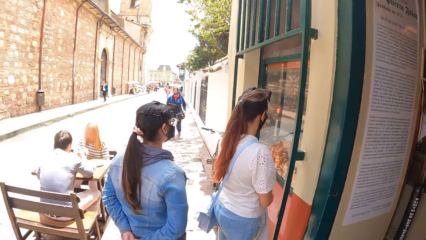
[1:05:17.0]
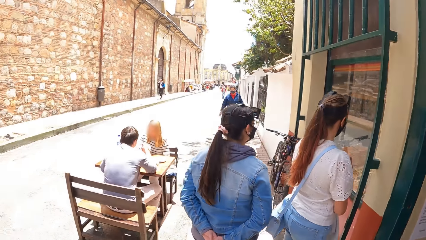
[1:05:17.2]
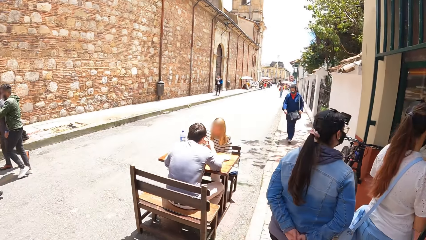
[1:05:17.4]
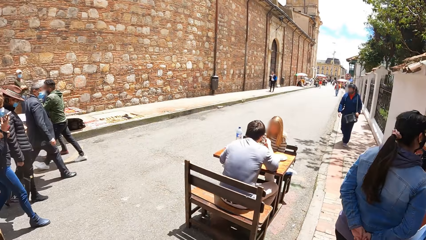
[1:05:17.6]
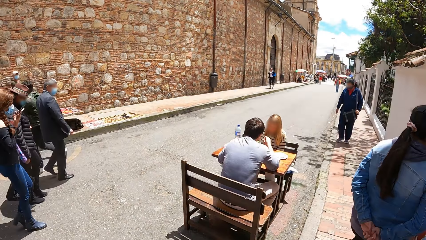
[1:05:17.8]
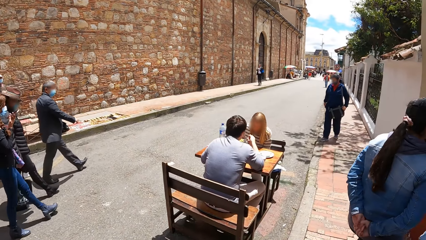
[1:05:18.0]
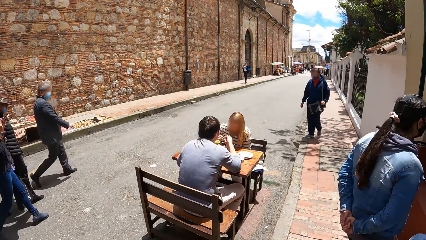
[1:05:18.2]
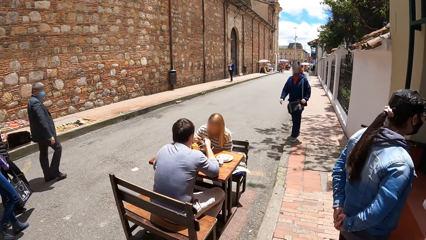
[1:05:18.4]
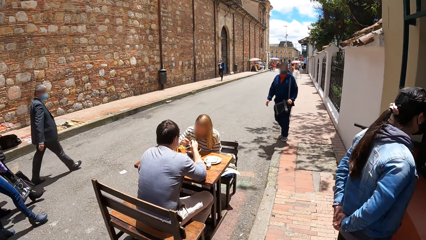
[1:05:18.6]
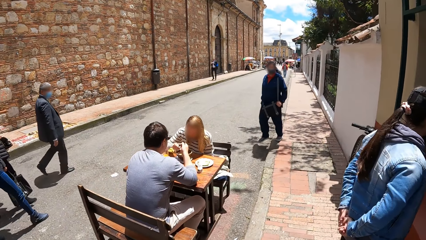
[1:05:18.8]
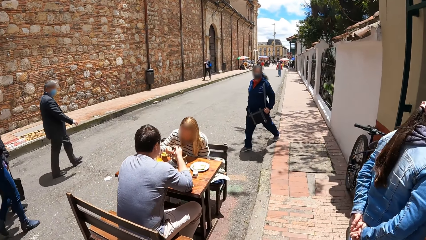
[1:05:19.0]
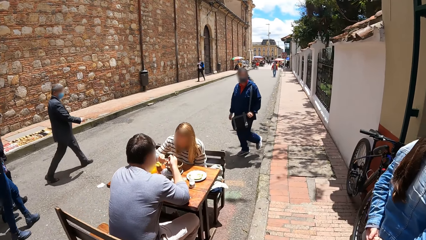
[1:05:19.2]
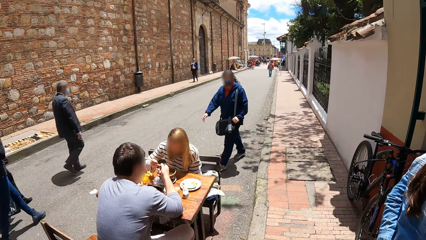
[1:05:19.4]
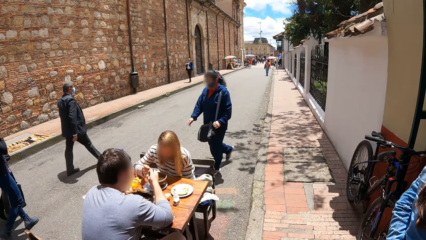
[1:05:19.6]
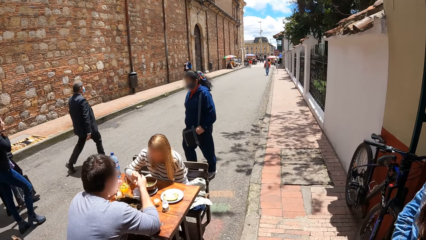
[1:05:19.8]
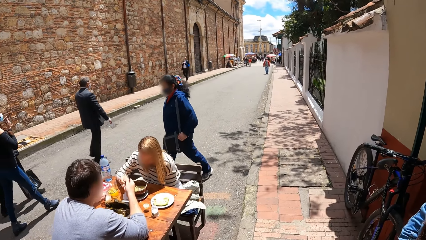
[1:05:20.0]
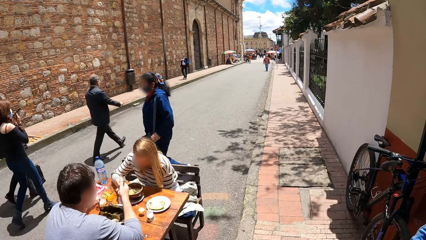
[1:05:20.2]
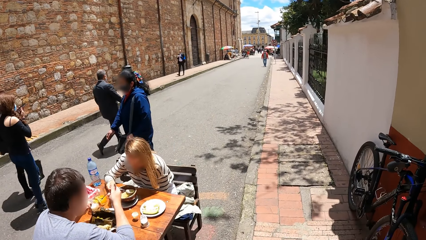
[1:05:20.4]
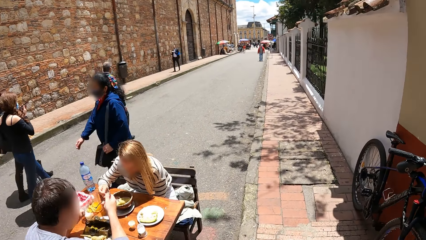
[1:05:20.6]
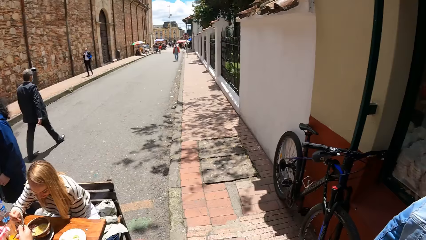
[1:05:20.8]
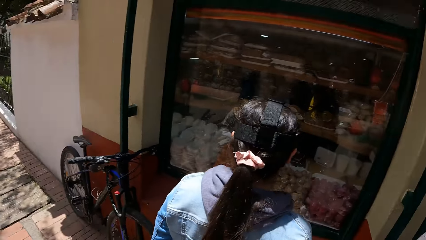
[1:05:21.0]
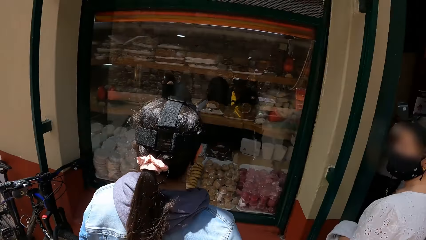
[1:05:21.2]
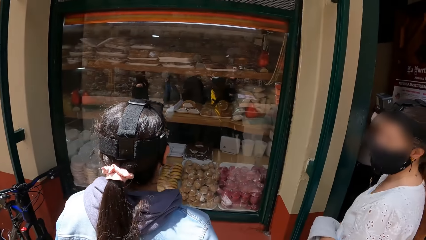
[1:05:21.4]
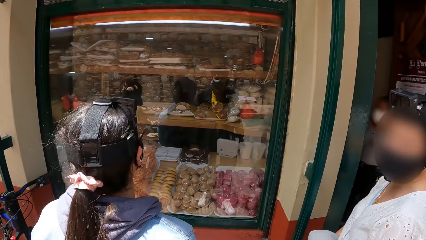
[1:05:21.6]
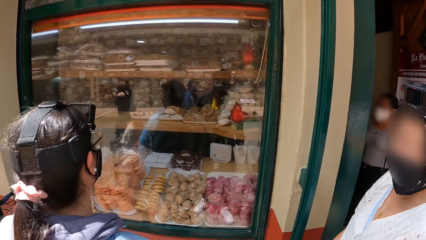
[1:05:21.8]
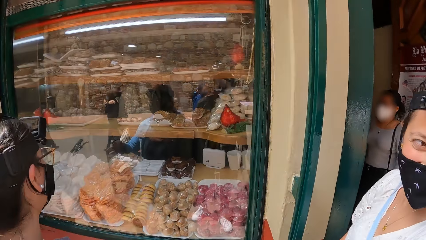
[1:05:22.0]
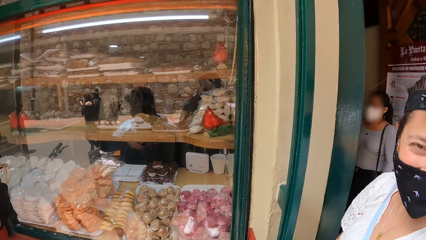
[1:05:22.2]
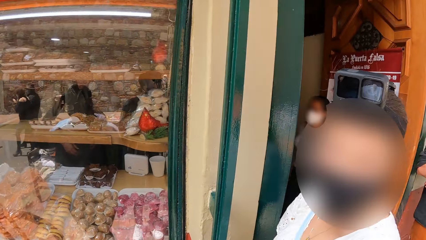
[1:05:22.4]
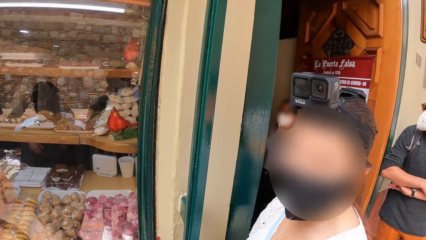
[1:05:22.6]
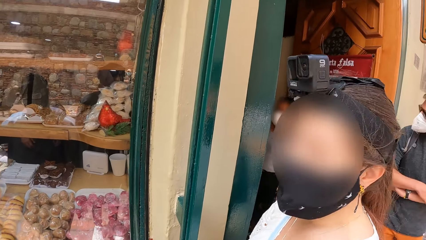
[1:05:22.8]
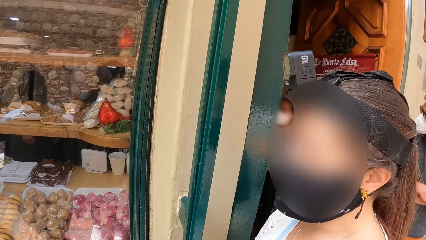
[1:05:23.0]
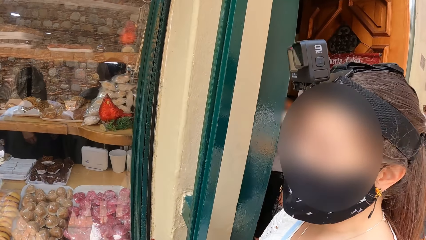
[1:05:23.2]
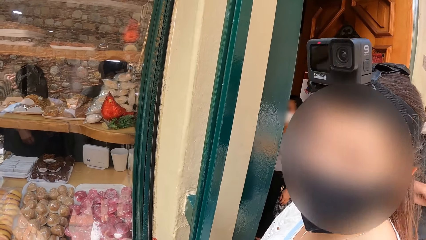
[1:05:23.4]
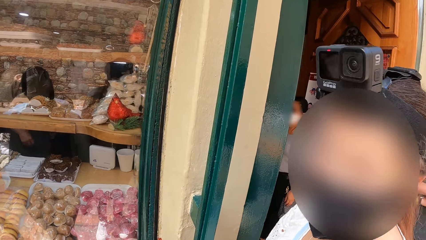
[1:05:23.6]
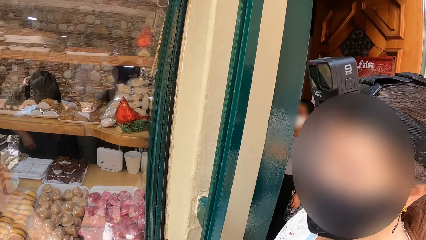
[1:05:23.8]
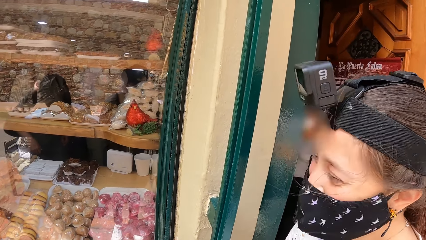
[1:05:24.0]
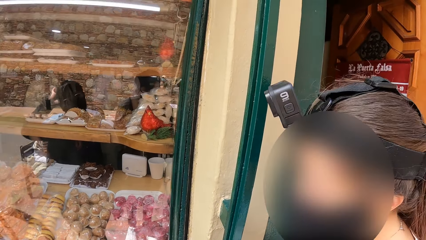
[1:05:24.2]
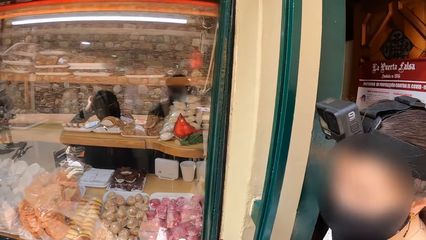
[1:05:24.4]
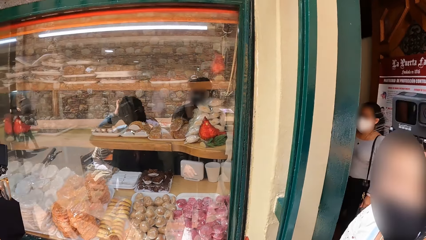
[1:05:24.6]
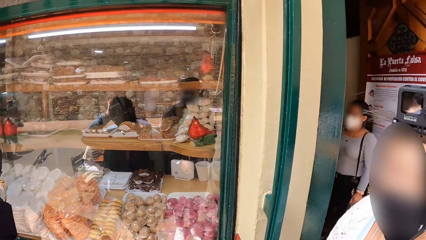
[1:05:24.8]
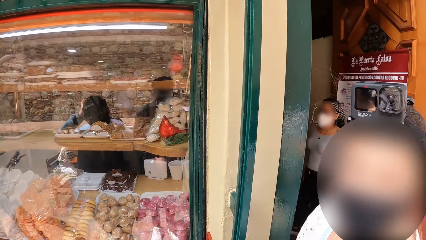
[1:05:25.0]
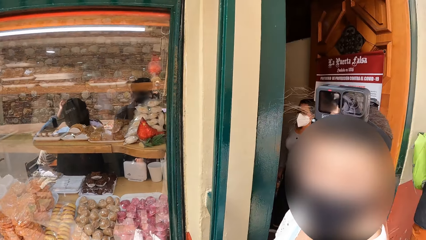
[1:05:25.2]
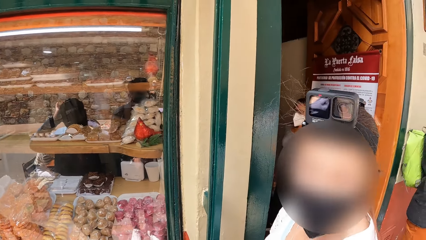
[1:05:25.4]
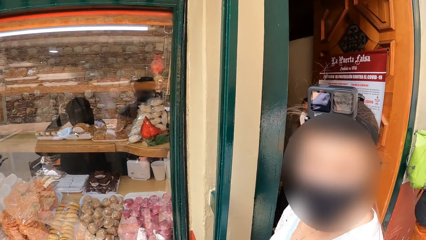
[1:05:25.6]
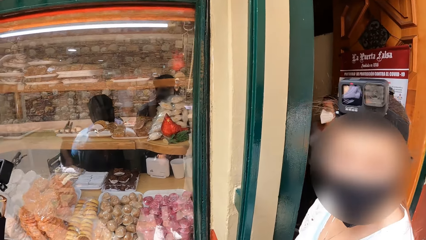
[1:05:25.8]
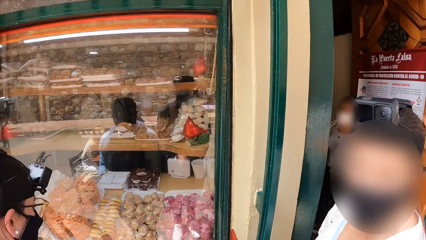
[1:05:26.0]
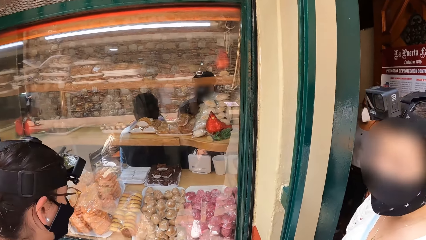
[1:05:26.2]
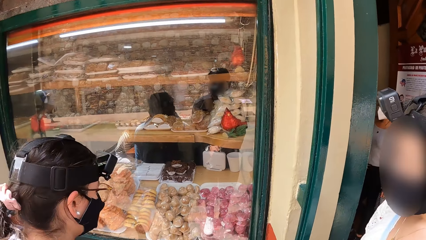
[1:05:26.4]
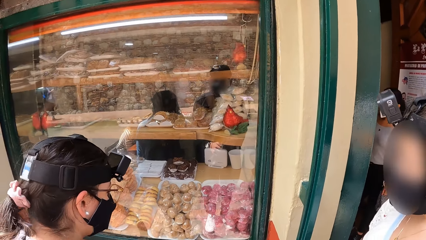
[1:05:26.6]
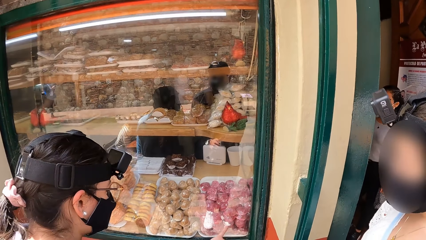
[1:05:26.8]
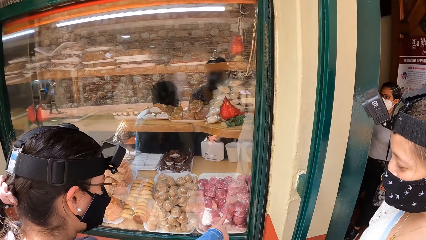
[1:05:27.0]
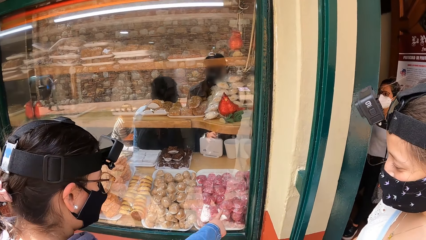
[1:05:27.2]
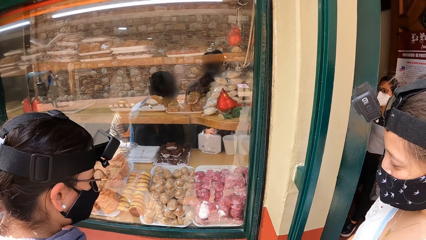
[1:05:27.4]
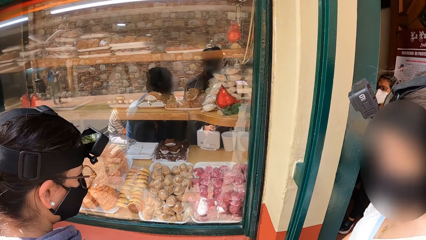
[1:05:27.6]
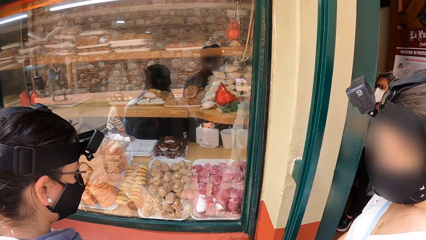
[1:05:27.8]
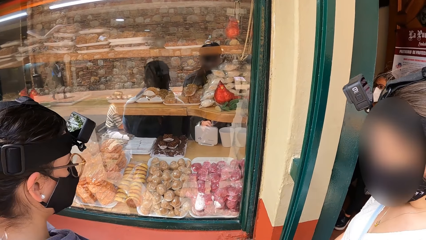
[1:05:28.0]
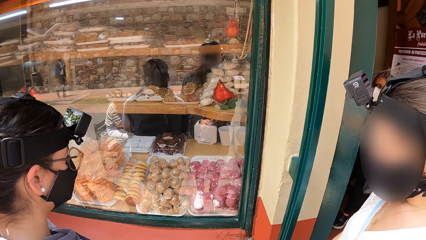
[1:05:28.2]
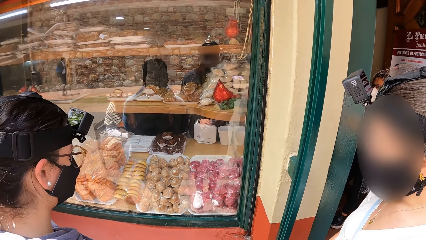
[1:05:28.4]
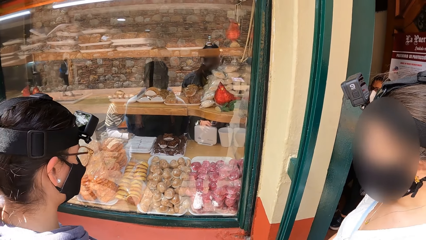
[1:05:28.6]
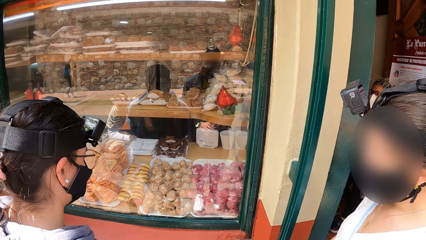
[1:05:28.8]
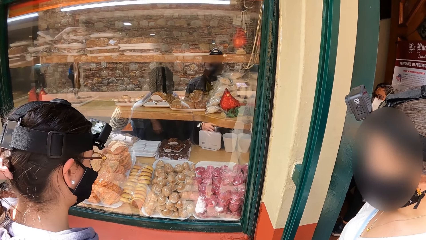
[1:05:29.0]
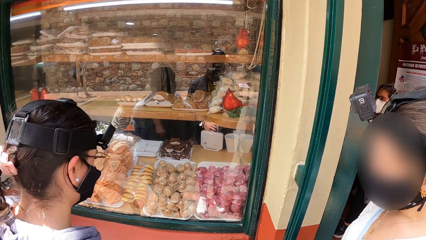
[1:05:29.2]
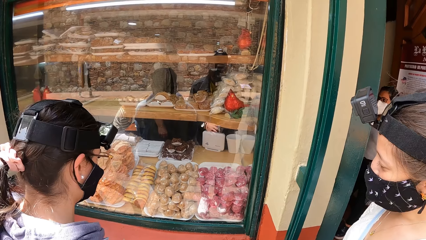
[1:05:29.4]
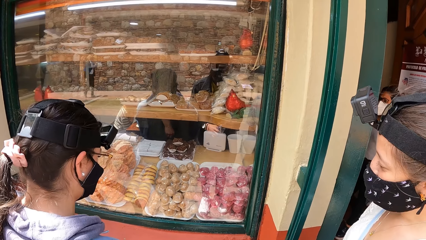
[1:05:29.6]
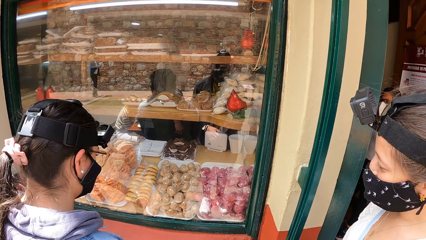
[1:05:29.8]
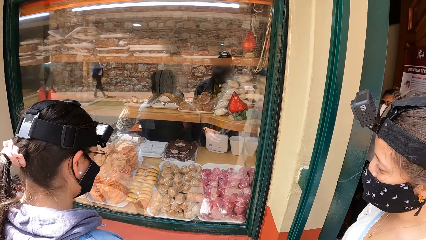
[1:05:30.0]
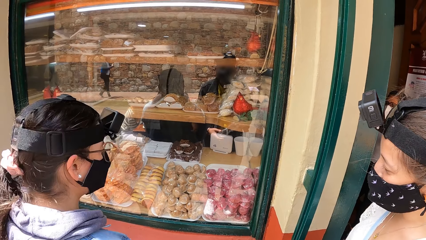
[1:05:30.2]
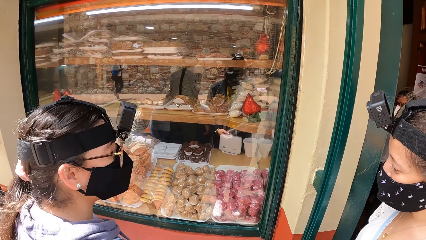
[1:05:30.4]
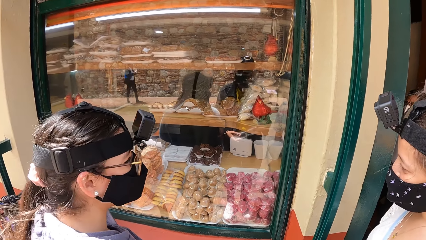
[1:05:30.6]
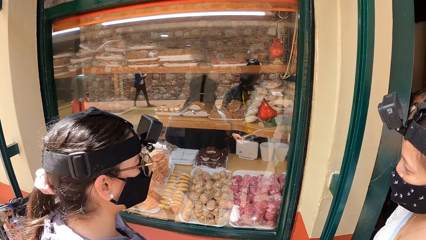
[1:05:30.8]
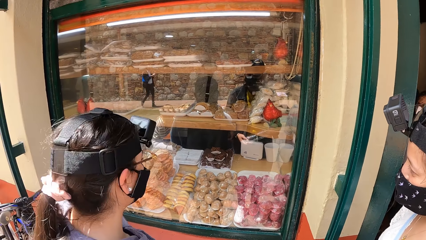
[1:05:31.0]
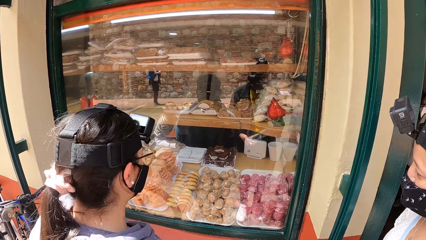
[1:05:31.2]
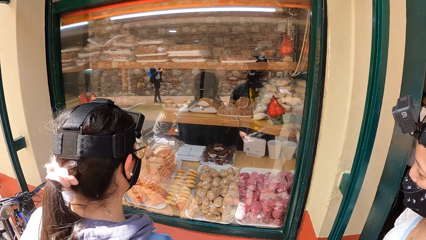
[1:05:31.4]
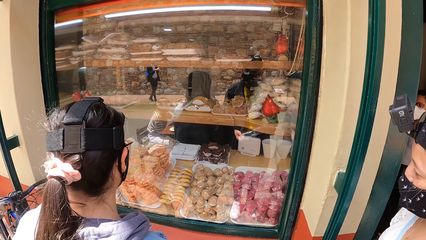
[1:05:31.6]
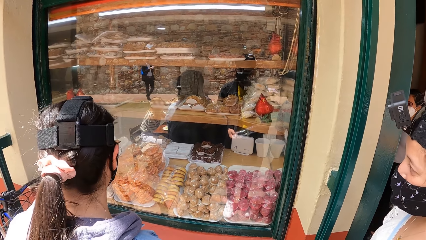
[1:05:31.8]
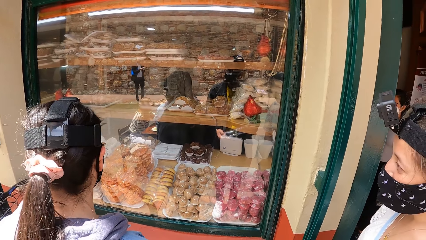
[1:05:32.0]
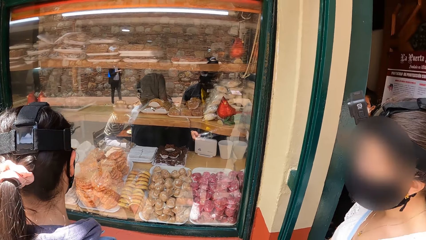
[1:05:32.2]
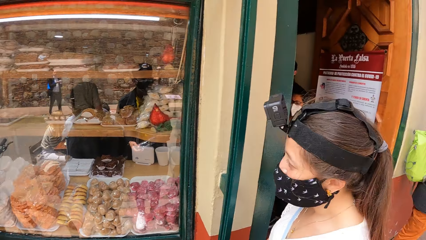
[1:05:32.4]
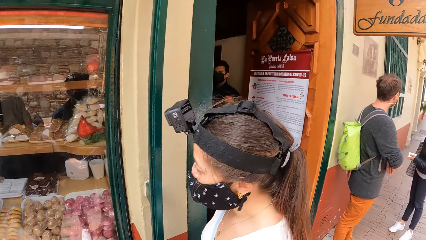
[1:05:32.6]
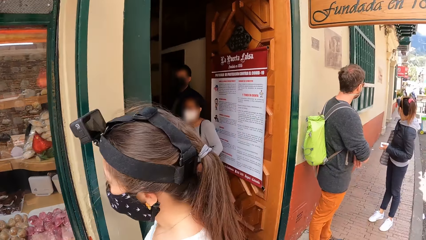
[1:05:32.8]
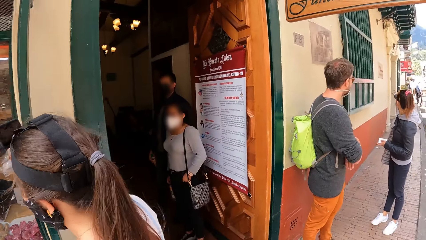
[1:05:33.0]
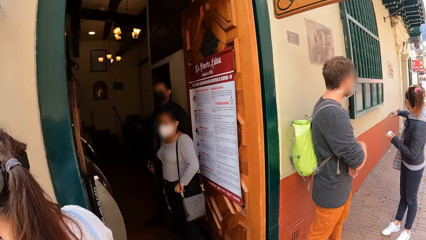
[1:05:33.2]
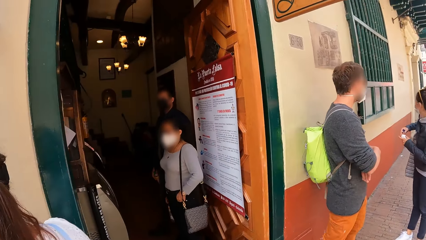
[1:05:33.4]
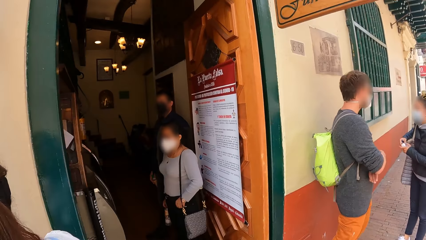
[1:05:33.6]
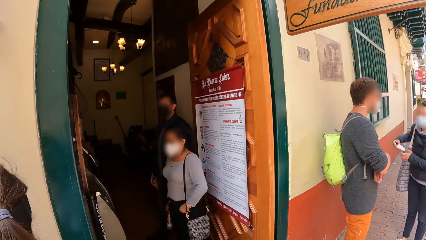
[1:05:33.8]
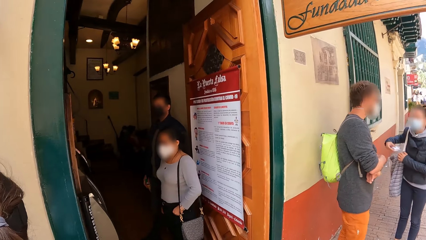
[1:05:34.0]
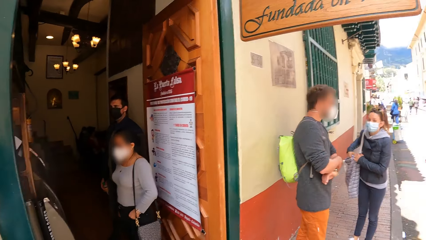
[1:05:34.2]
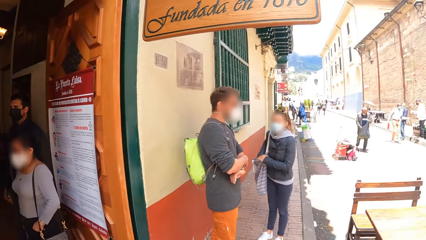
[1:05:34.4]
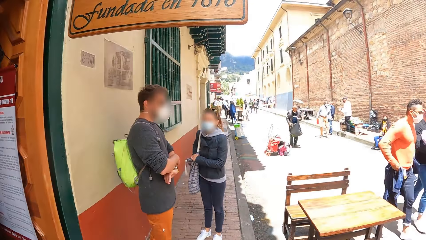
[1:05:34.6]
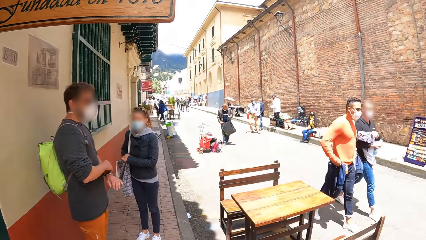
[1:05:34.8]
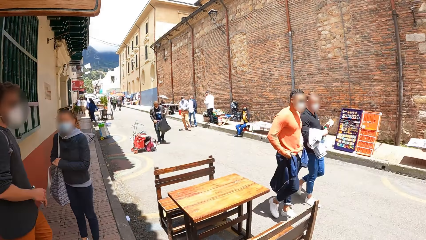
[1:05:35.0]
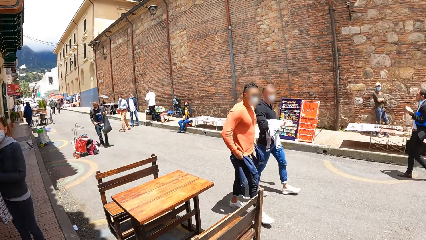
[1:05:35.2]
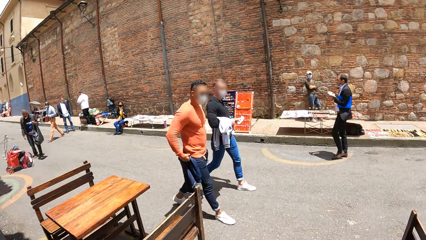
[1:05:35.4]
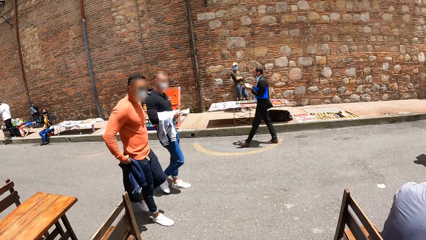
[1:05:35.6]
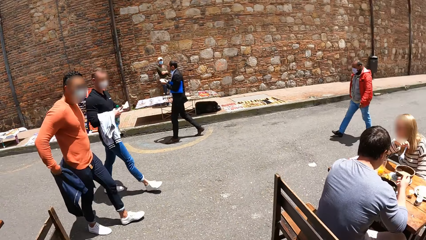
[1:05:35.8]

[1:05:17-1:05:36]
The camera wearer looks at a lady and another lady. They look around. A woman and a man eat salad on a table outside. The camera wearer looks at the shop. They look at the first lady. Another woman points towards a cookie in a show glass with her right hand. The camera wearer looks at the shop. They look around. Another woman puts a plastic case in her handbag with her right hand.
